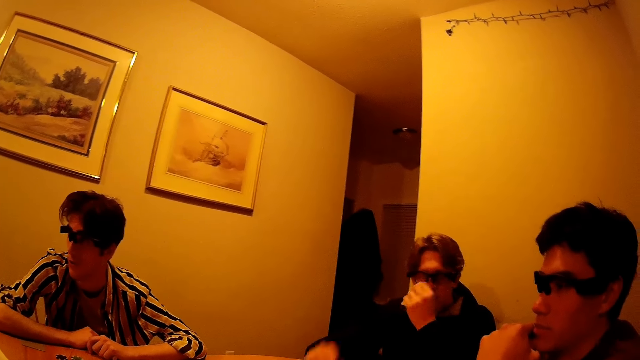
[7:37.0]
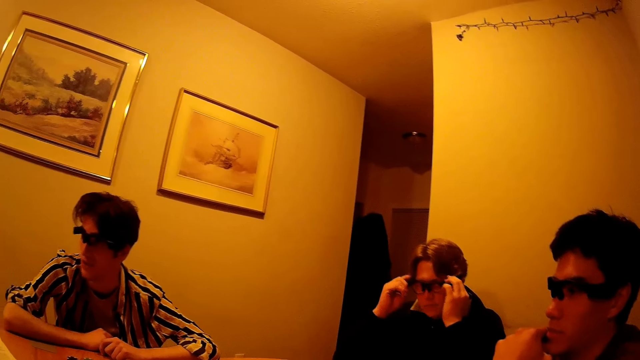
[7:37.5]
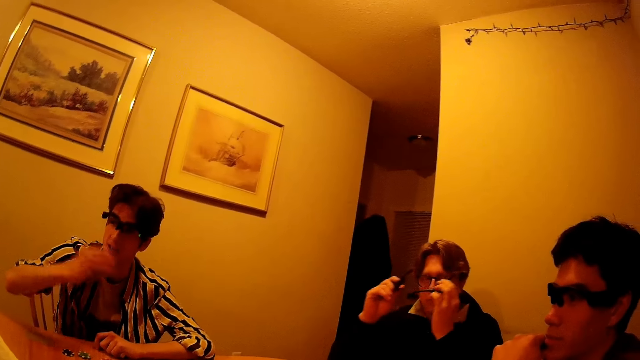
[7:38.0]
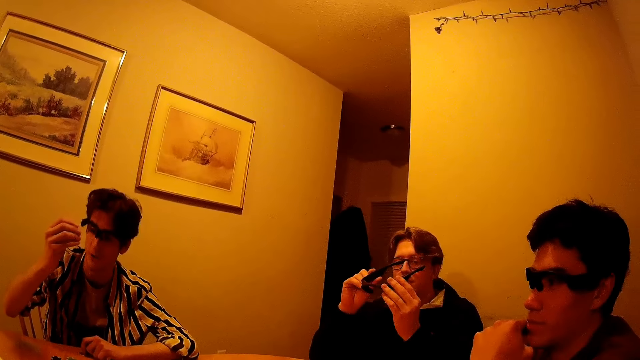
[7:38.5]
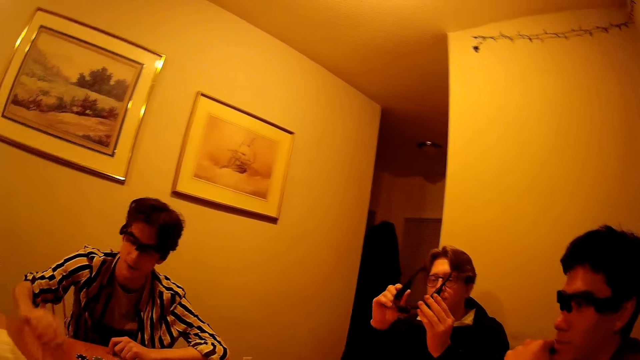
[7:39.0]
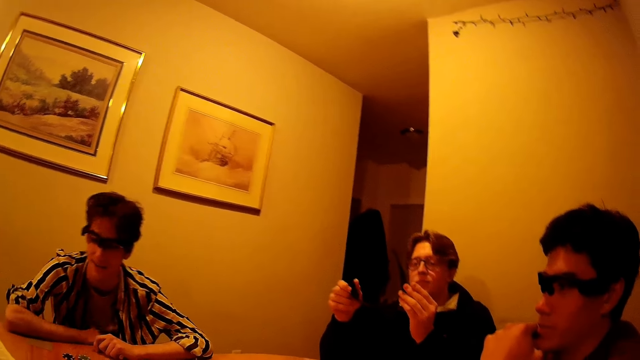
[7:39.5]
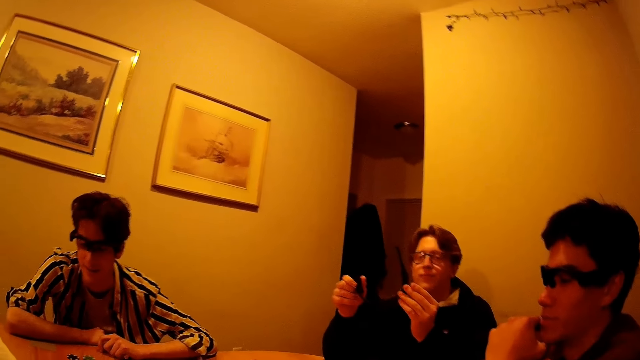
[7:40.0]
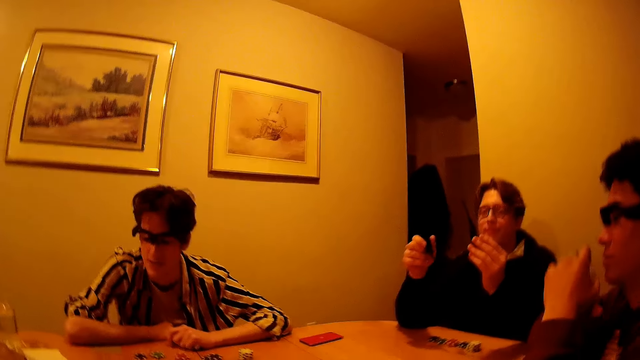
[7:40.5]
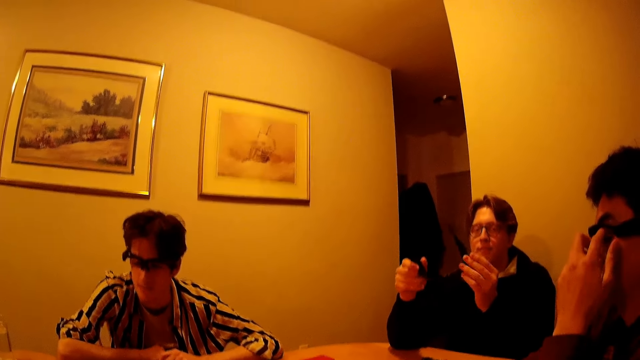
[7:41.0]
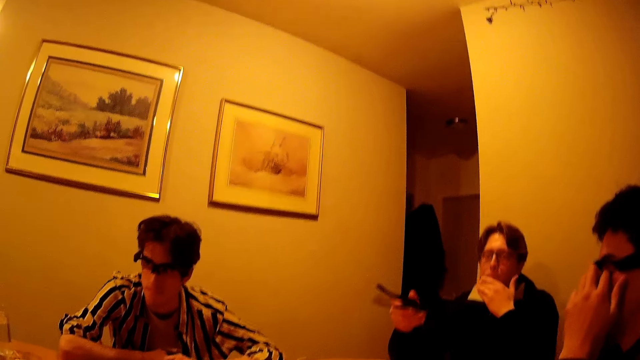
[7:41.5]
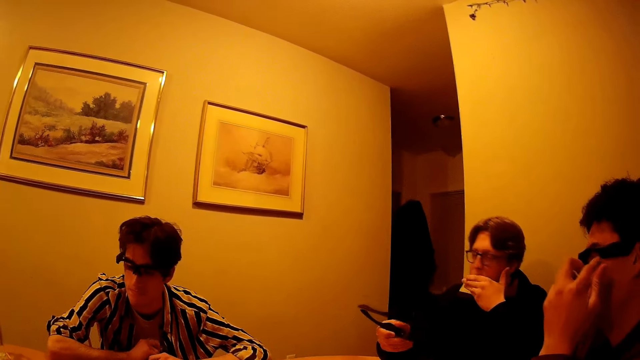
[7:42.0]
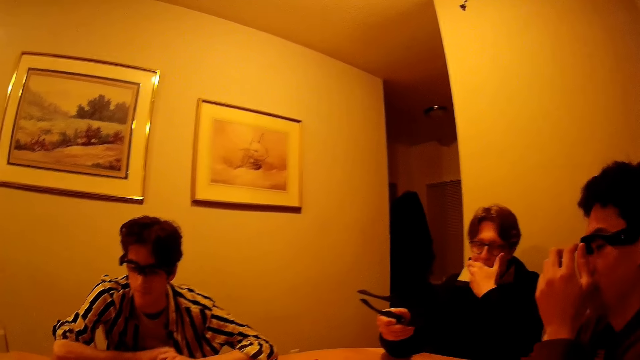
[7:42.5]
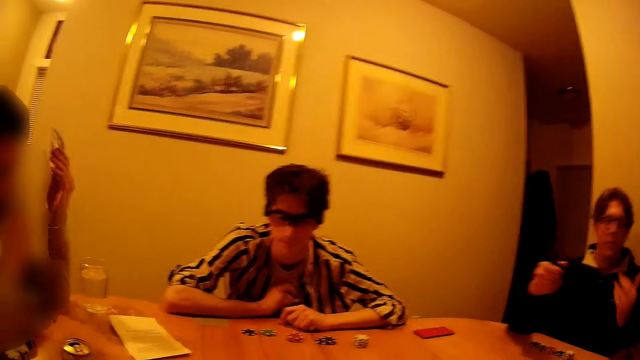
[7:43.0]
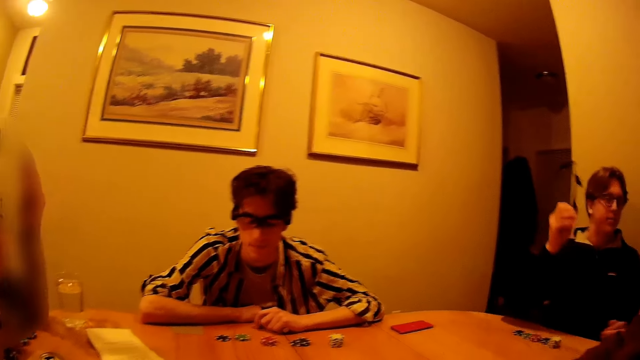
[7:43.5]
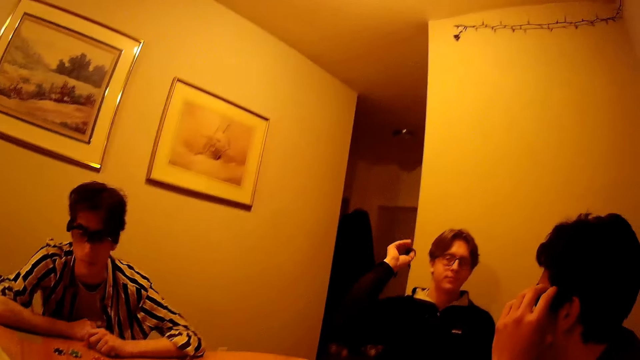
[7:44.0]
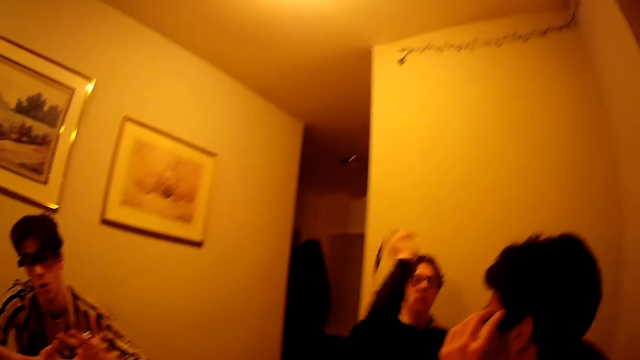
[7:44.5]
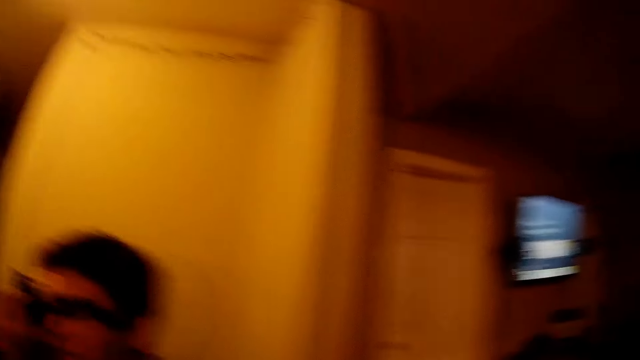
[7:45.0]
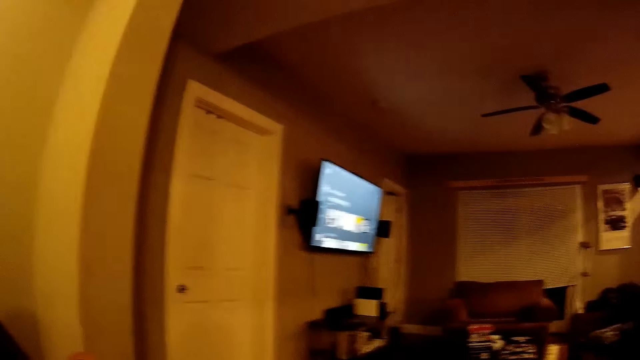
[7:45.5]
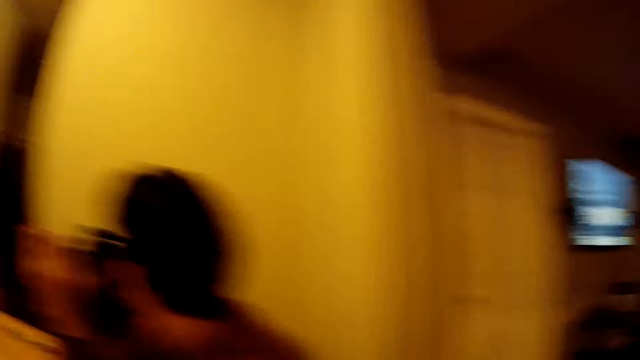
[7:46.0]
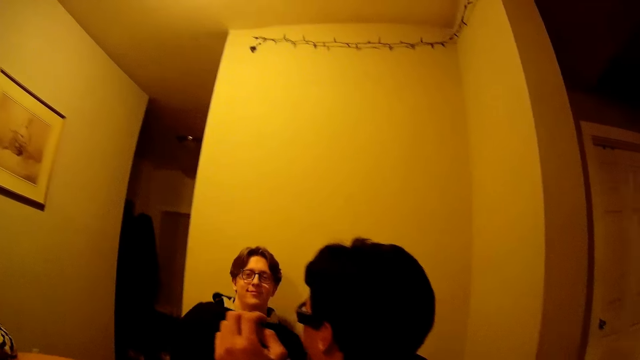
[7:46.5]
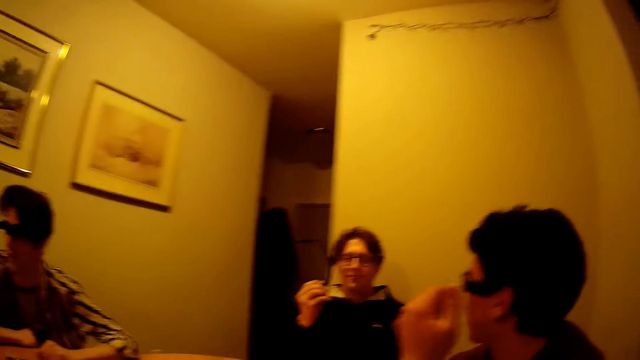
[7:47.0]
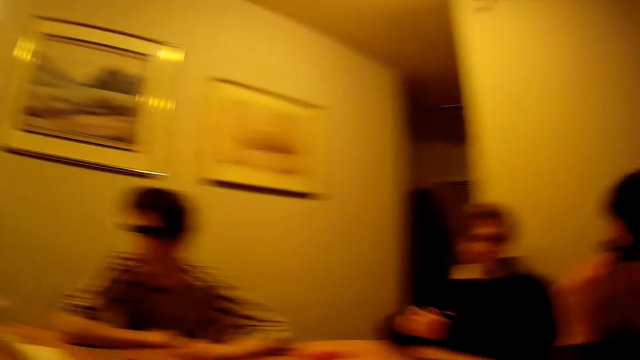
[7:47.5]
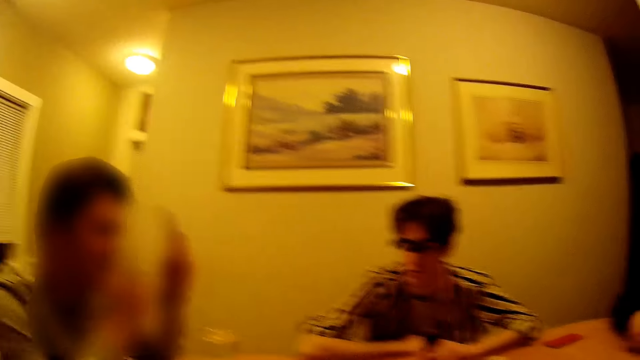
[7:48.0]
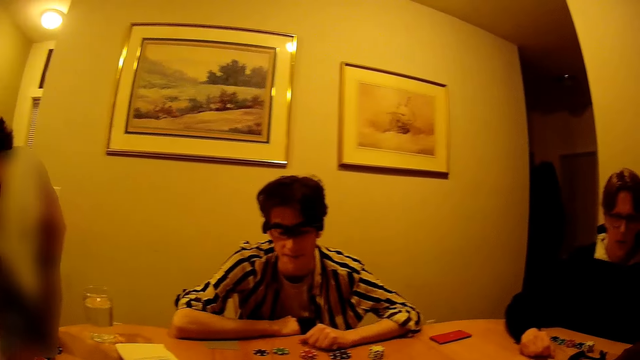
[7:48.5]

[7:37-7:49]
A man removes the glasses from his face with both hands. Another man raises his right hand. The second man drops his right hand on the table. The first man touches his face with his left hand. The second man knocks on the table with his right hand. A third man interacts with the second man in the apartment. The first man interacts with the camera wearer in the apartment. The first man attempts to throw the glasses with his right hand. The second man interacts with the third man in the apartment.

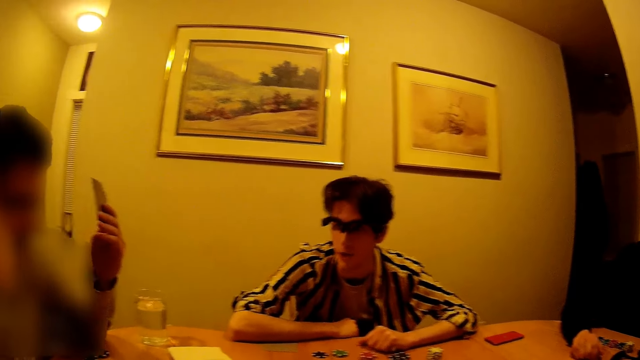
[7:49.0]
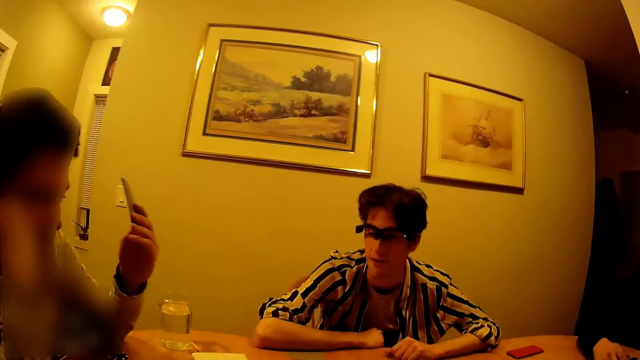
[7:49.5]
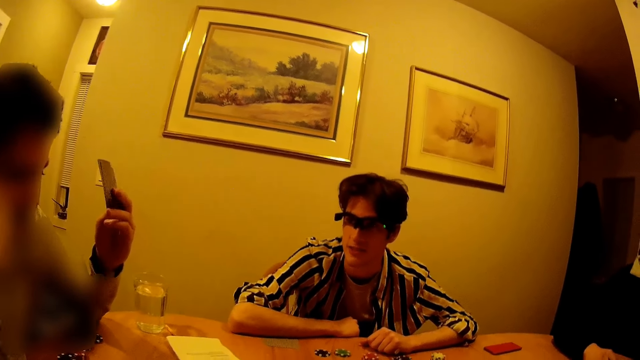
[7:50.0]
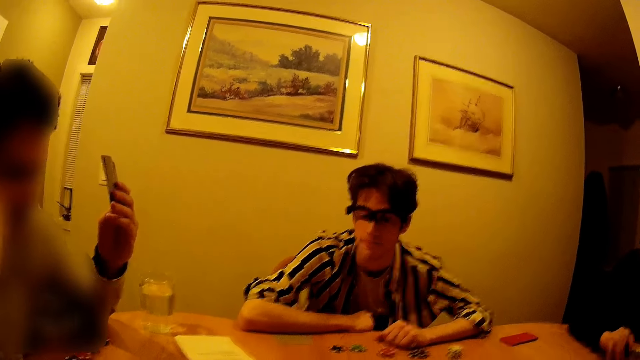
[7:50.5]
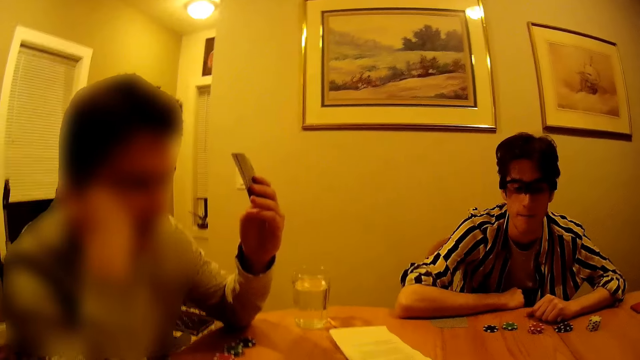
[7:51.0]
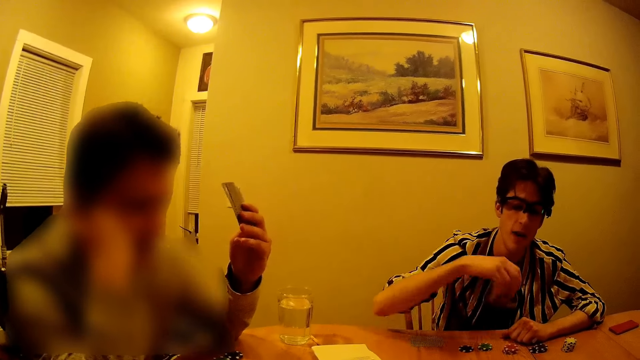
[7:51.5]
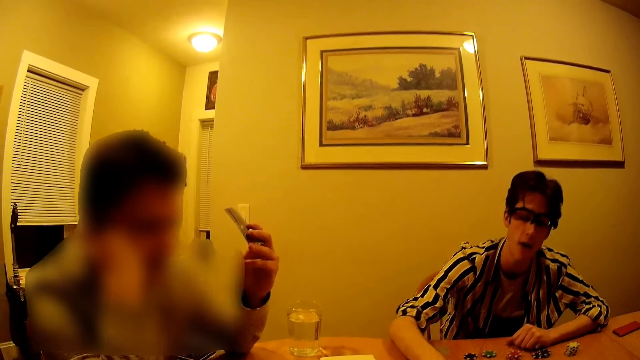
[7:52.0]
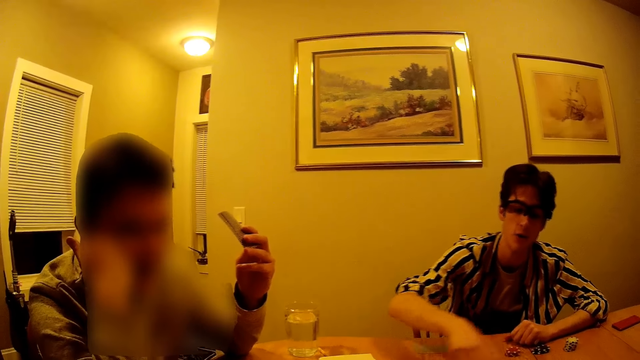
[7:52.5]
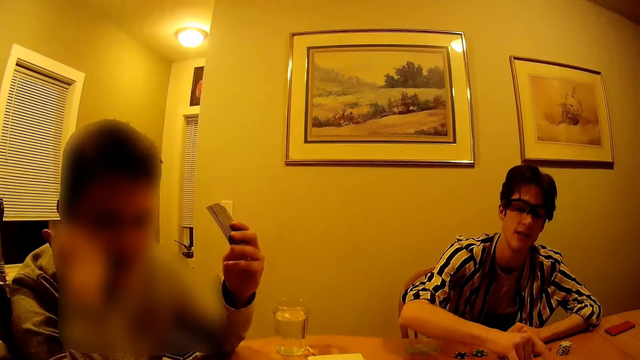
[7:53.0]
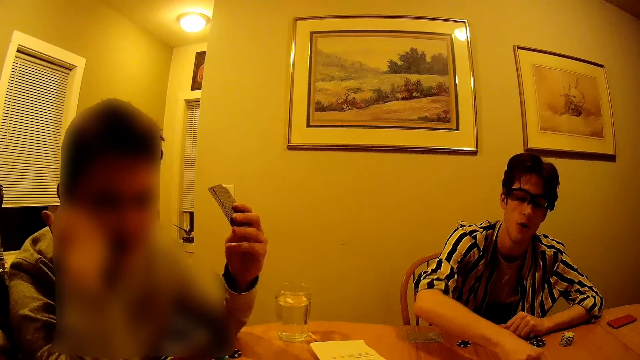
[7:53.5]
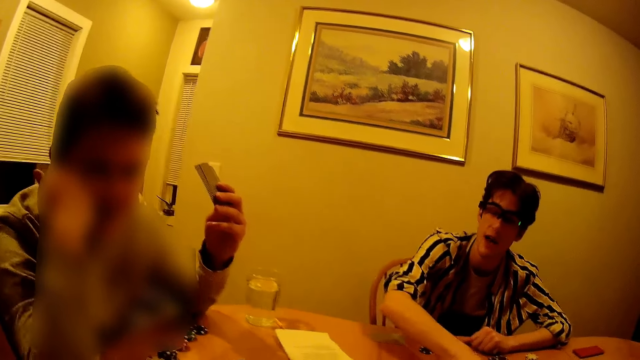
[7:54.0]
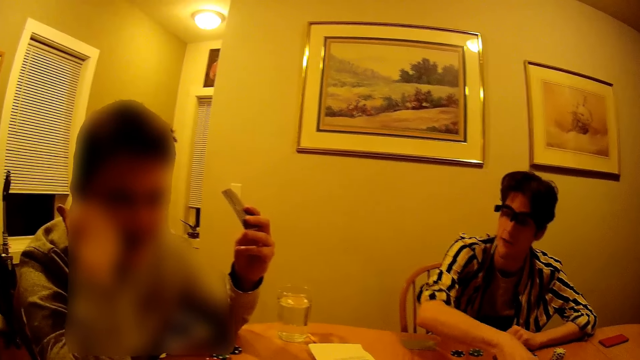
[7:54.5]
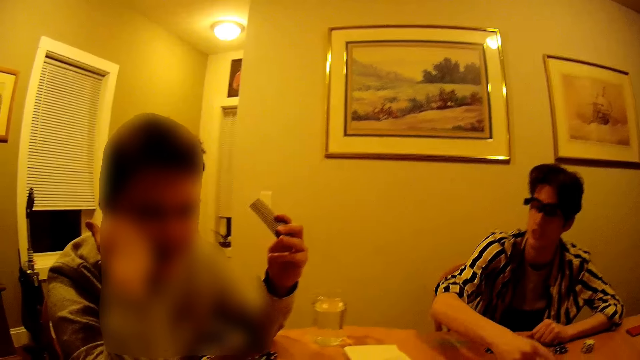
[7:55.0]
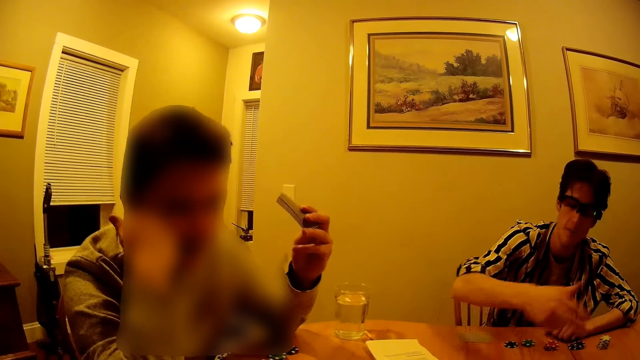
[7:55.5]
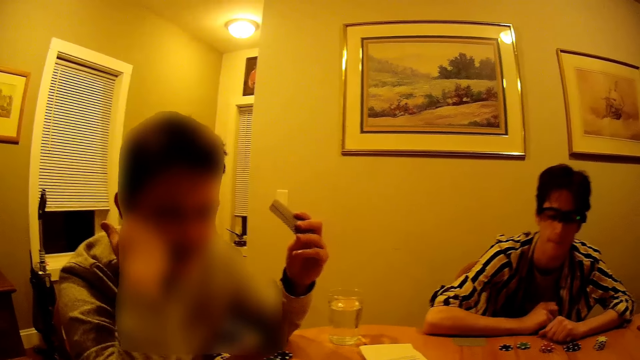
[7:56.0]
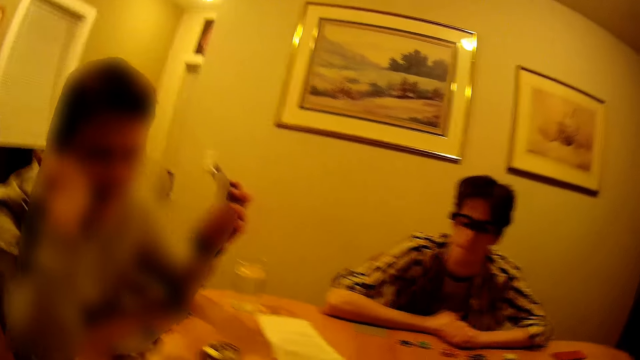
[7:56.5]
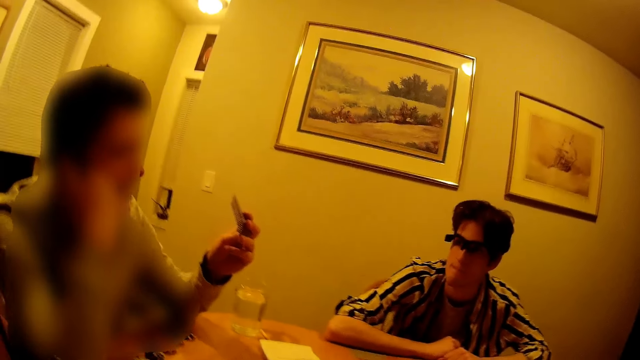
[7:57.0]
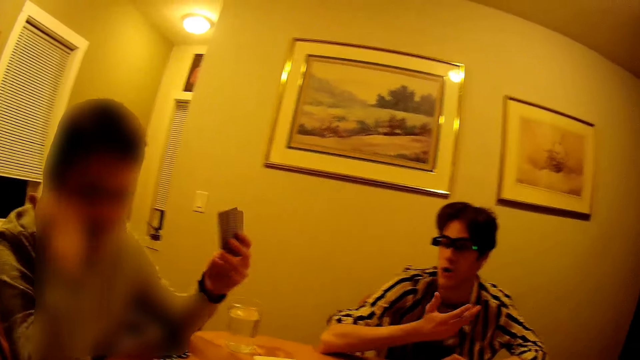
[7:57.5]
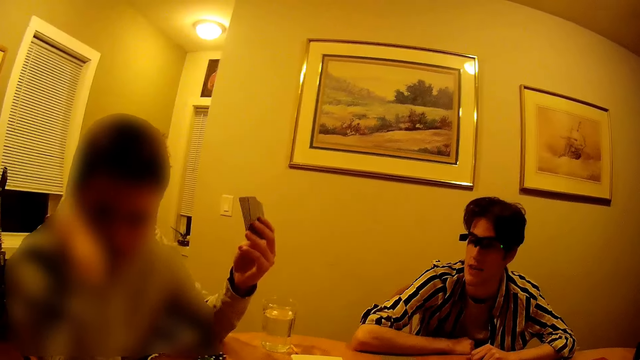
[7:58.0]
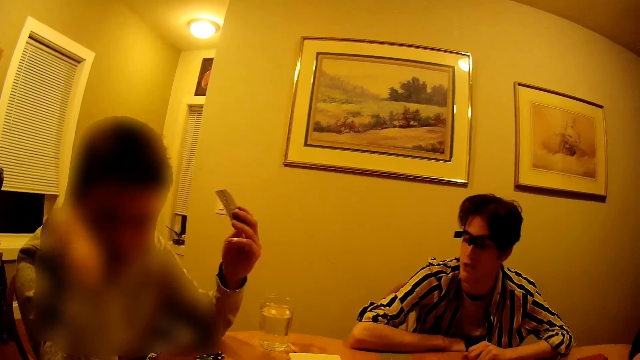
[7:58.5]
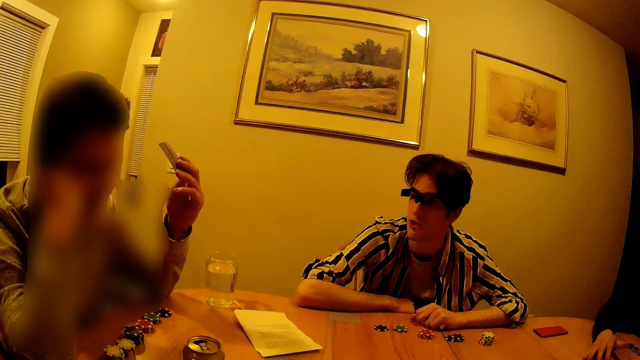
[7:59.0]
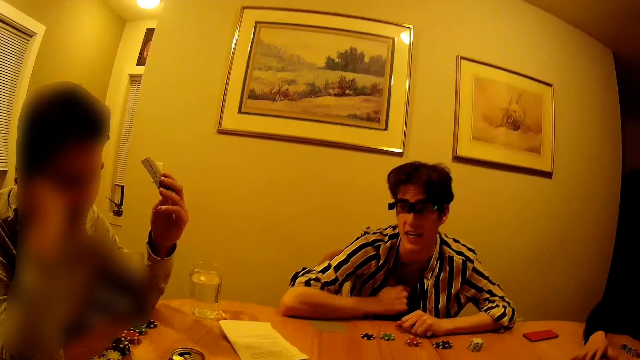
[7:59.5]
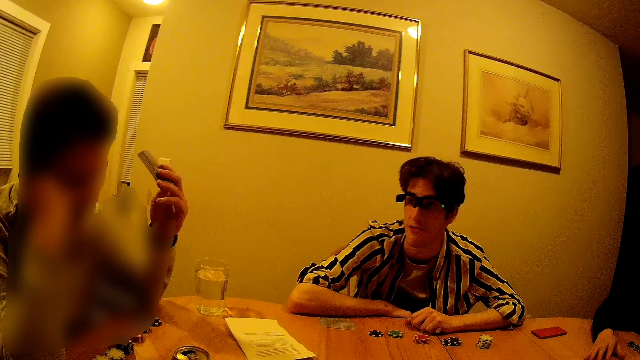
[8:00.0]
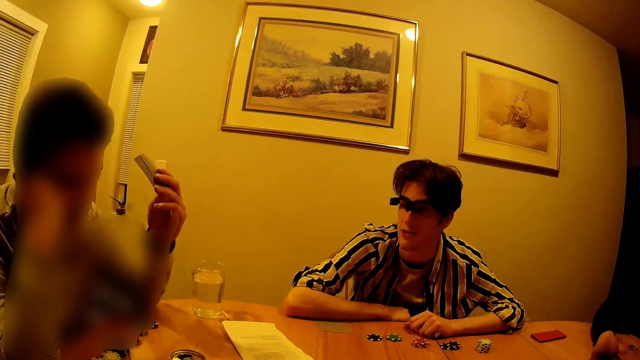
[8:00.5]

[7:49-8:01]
The camera wearer interacts with a man in the apartment. Another man touches the table with his right hand. The first man interacts with the camera wearer in the apartment. The second man knocks on the table with his right hand. The second man interacts with the first man in the apartment. The second man drops his right hand on the table. Another man looks at the camera wearer. The first man interacts with the second man in the apartment. Yet another man beats both hands on the table.
